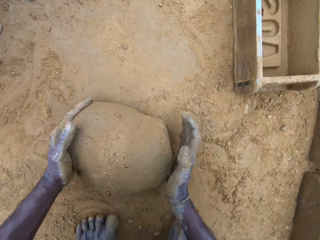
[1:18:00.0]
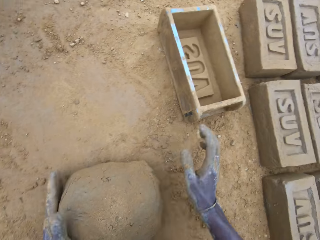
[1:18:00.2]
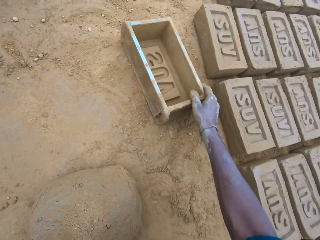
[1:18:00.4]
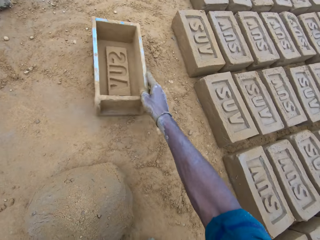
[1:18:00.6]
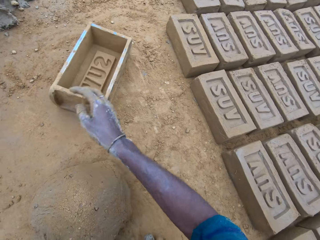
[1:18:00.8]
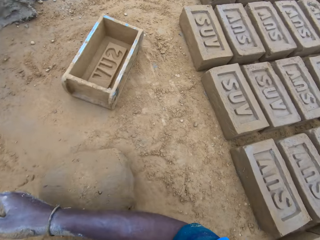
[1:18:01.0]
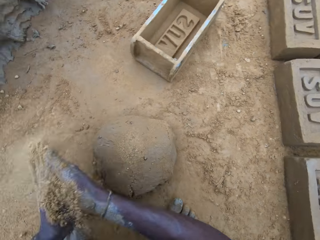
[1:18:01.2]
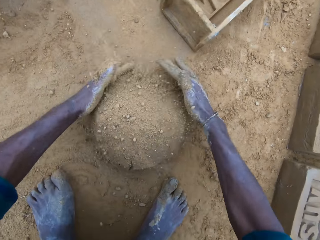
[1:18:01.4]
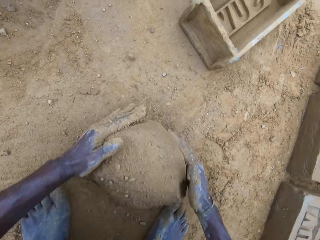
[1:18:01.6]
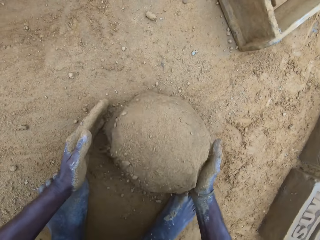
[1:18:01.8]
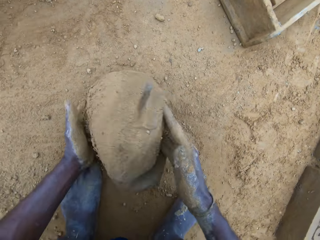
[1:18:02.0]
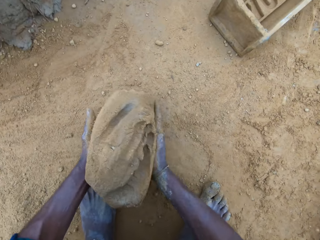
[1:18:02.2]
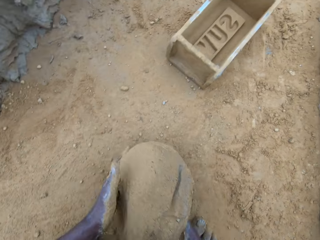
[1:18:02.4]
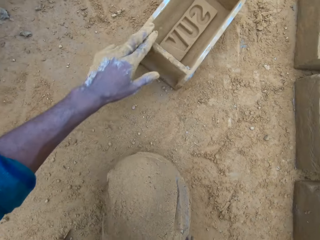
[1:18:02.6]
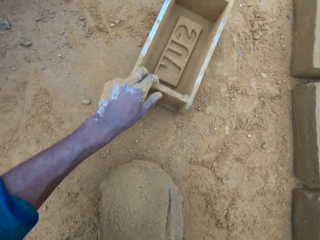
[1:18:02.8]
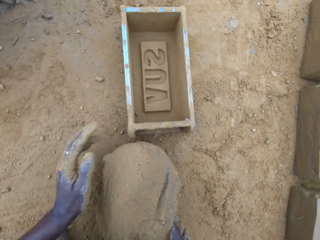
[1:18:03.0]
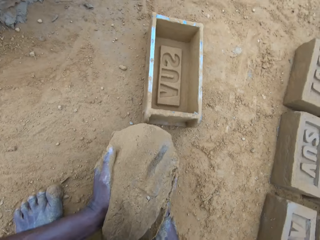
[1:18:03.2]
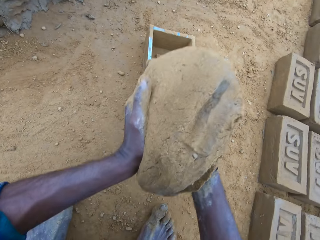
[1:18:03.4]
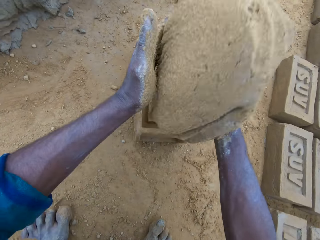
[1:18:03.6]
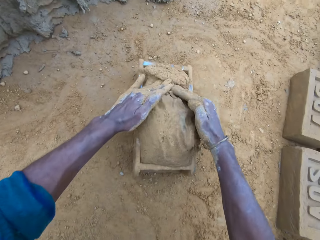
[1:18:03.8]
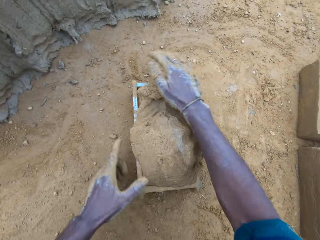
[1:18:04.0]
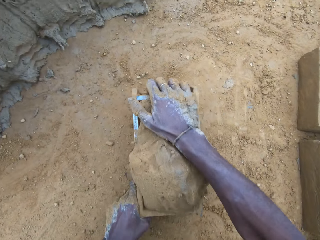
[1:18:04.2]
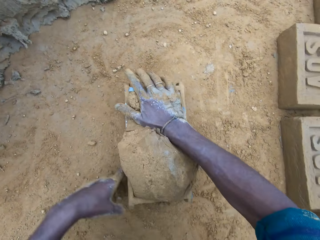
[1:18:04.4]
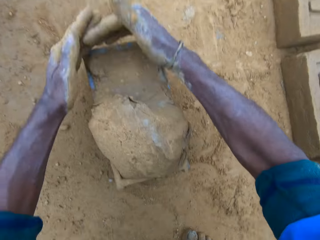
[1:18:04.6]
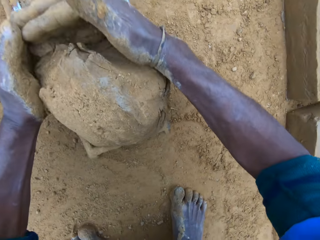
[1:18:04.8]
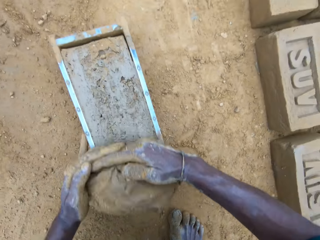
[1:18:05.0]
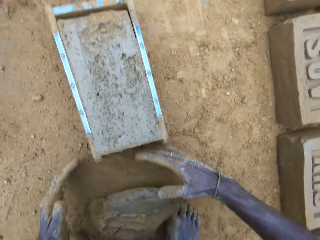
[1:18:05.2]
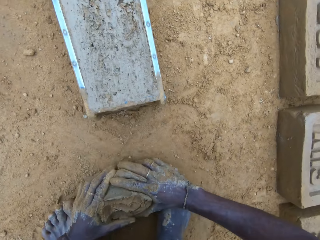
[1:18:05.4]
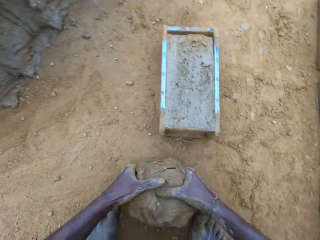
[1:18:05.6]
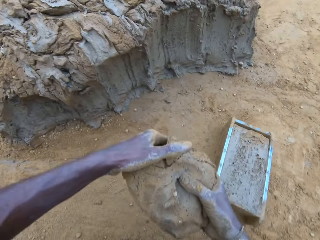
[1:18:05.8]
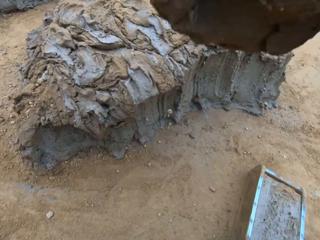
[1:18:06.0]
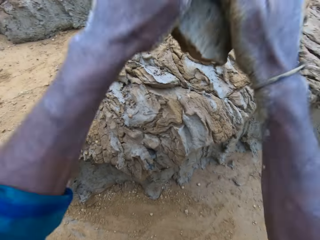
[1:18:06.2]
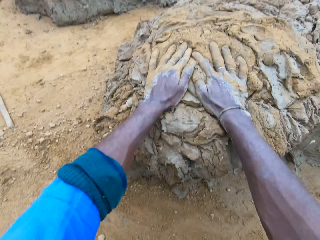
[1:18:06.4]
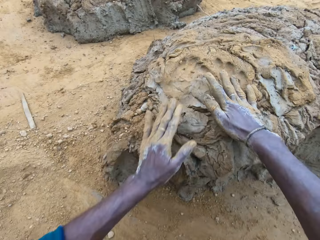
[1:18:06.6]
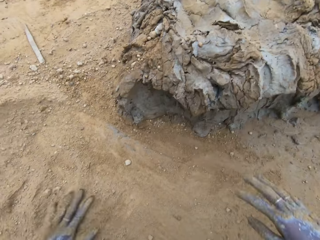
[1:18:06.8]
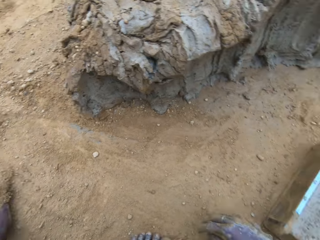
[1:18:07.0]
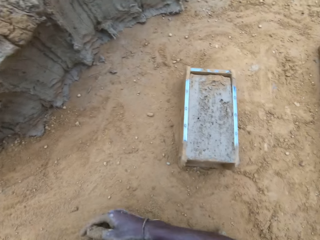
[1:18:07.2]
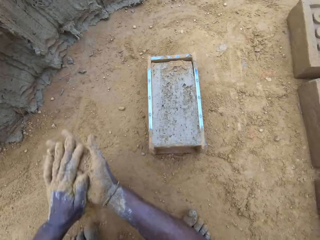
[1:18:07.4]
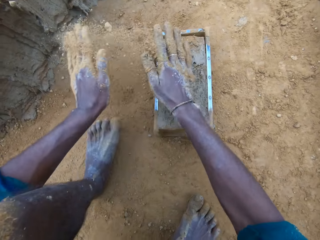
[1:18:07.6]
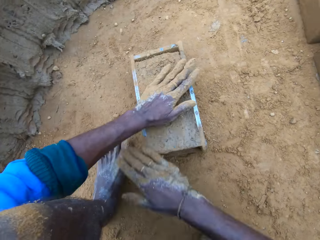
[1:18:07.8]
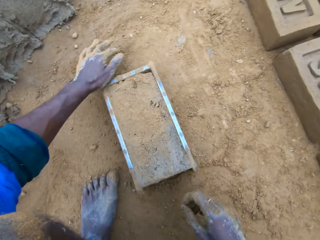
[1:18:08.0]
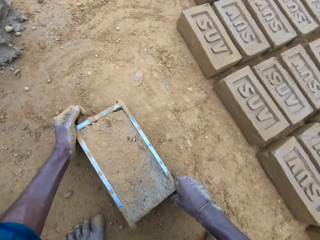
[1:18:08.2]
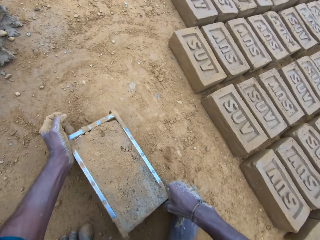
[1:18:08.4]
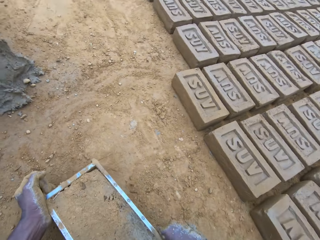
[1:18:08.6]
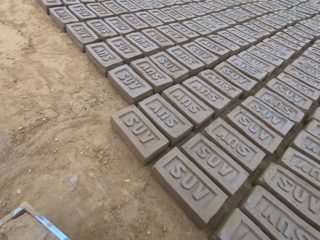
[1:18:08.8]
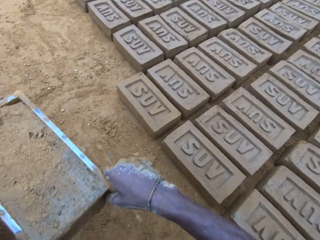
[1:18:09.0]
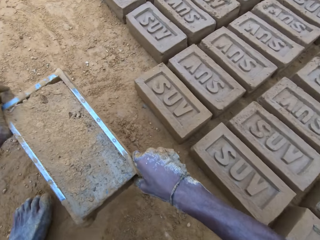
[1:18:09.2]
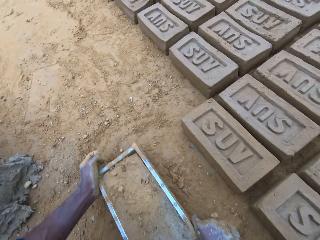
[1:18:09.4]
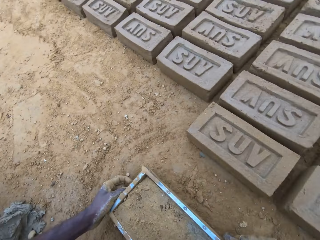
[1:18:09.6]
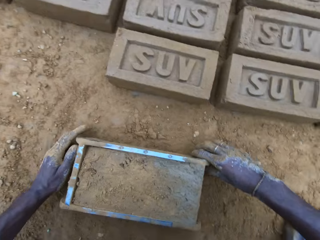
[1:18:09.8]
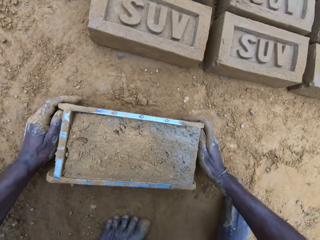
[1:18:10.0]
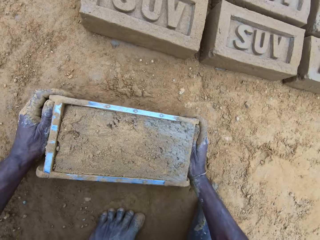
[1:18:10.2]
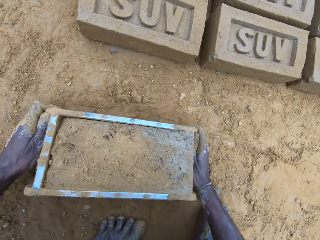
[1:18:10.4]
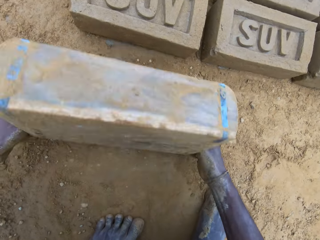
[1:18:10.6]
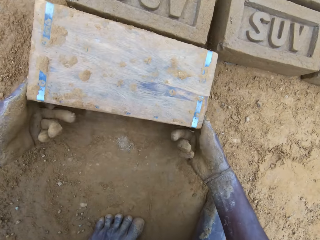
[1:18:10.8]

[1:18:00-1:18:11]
The camera wearer moves the brick mold on the ground. He pours sand on the clay mix on the ground. He carries the clay mix from the ground. He moves the brick mold on the ground. He holds the clay. He drops the clay mix in the brick mold. He levels up the brick mold with the clay mix with his hands. He presses the clay against the brick mold. He removes the excess clay. He carries the clay mix from the ground. He drops the clay mix in his hands on the clay mix on the ground. He pours sand on the clay mix in the brick mold. He moves the brick mold on the ground. He lifts the brick mold and puts down the brick mold.

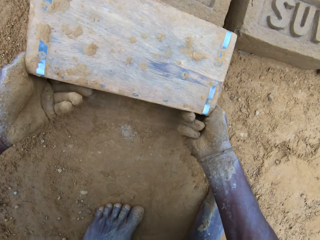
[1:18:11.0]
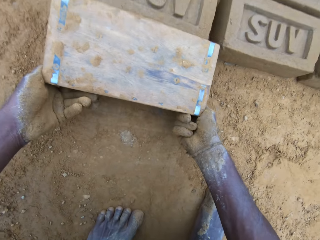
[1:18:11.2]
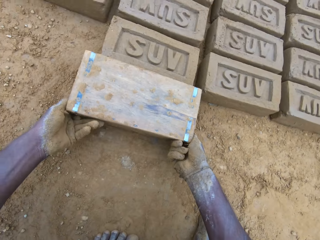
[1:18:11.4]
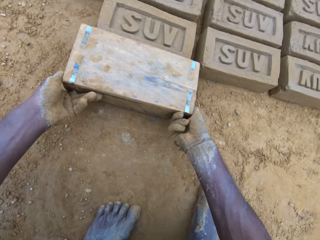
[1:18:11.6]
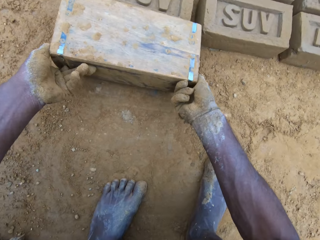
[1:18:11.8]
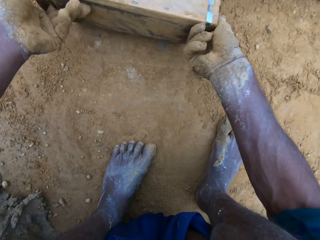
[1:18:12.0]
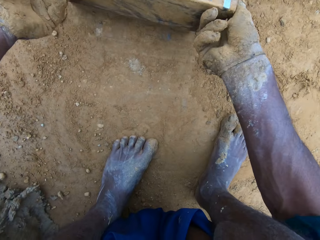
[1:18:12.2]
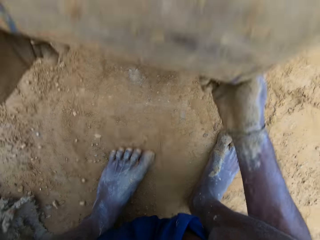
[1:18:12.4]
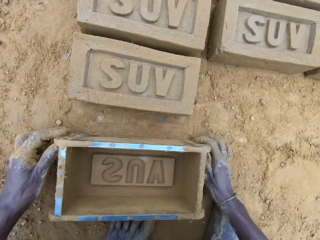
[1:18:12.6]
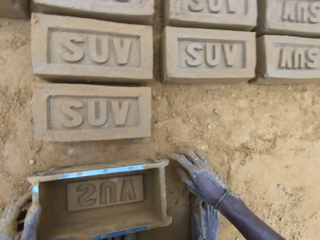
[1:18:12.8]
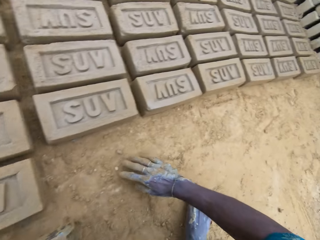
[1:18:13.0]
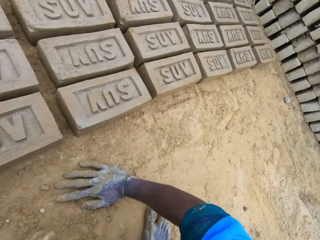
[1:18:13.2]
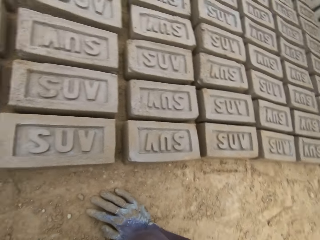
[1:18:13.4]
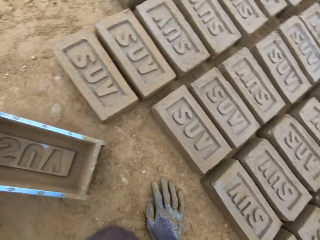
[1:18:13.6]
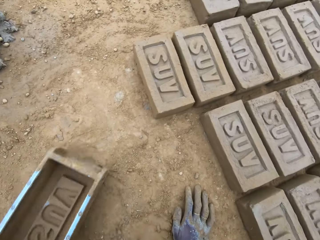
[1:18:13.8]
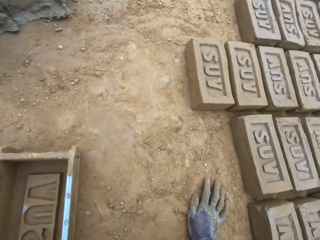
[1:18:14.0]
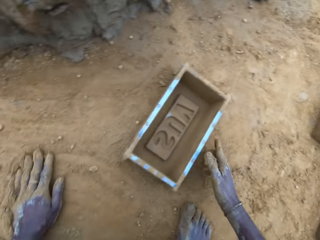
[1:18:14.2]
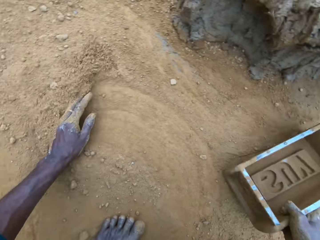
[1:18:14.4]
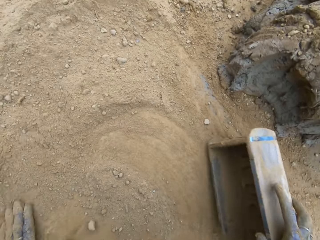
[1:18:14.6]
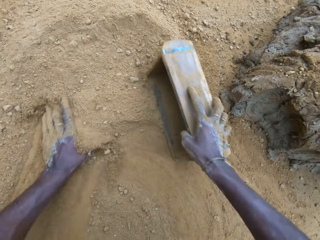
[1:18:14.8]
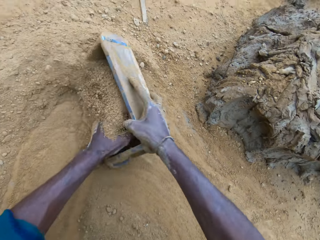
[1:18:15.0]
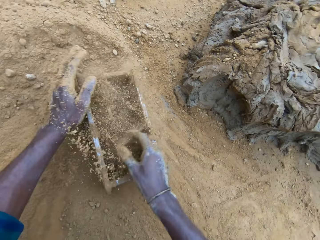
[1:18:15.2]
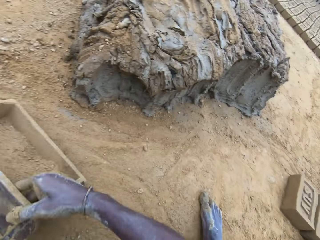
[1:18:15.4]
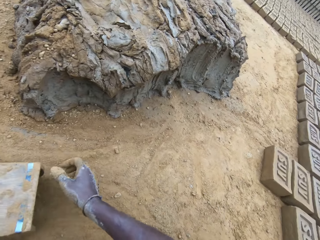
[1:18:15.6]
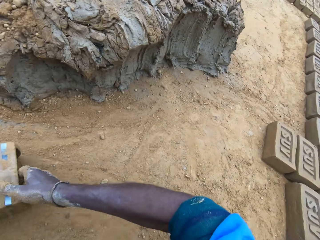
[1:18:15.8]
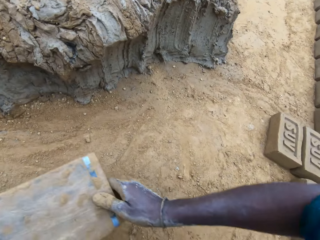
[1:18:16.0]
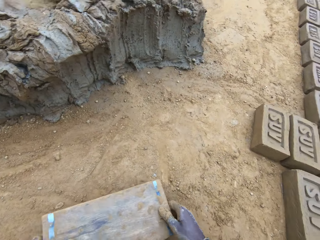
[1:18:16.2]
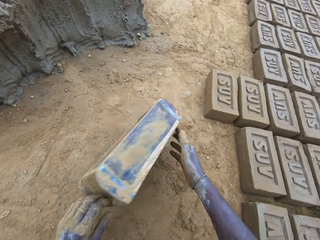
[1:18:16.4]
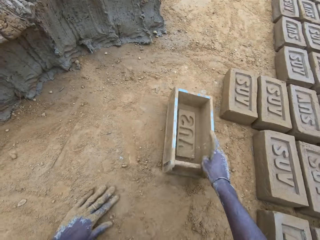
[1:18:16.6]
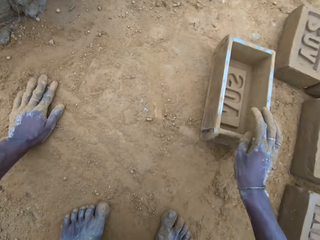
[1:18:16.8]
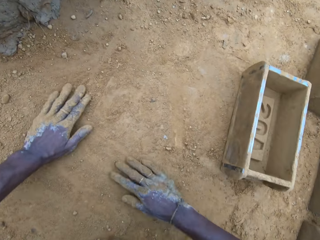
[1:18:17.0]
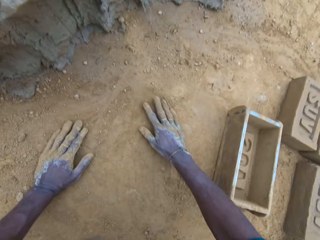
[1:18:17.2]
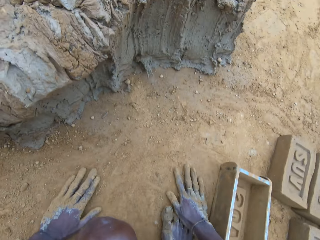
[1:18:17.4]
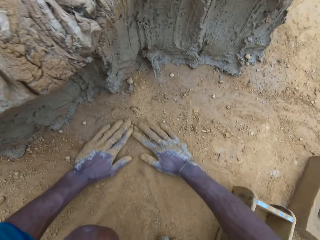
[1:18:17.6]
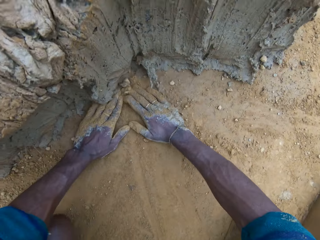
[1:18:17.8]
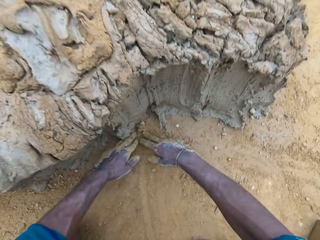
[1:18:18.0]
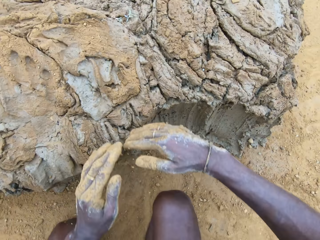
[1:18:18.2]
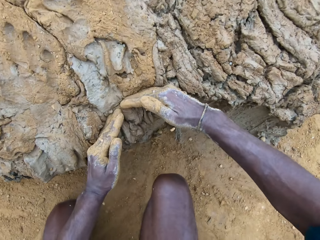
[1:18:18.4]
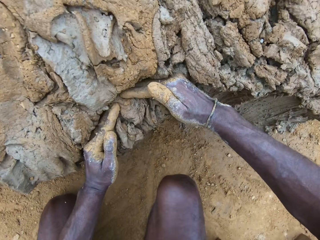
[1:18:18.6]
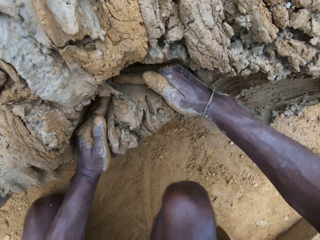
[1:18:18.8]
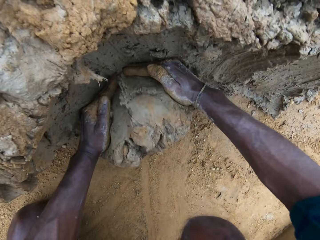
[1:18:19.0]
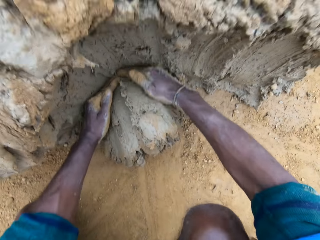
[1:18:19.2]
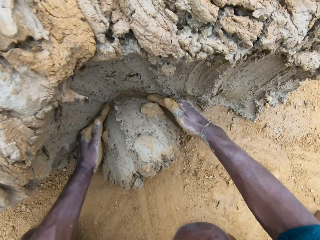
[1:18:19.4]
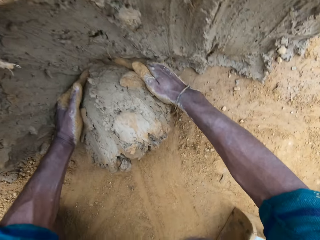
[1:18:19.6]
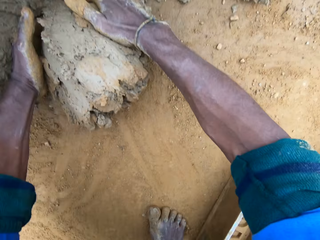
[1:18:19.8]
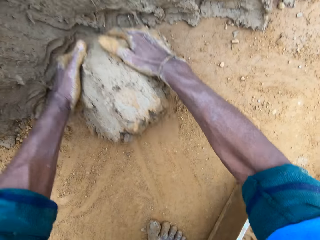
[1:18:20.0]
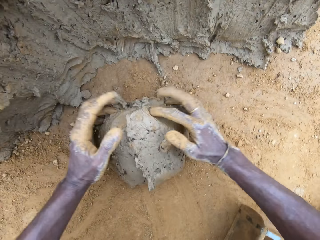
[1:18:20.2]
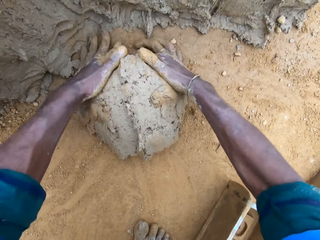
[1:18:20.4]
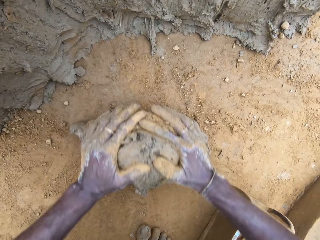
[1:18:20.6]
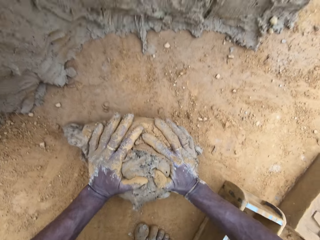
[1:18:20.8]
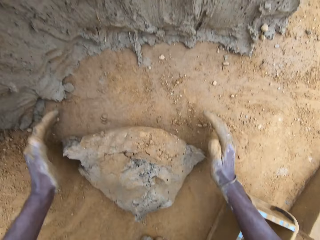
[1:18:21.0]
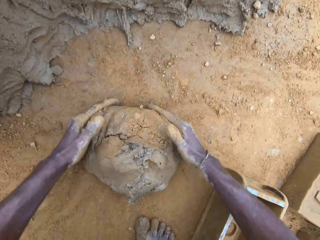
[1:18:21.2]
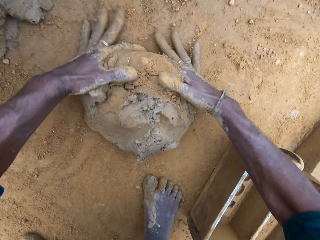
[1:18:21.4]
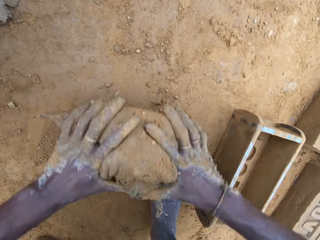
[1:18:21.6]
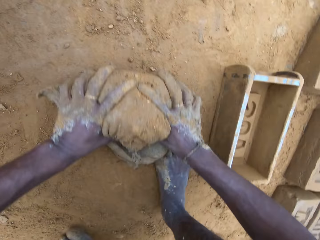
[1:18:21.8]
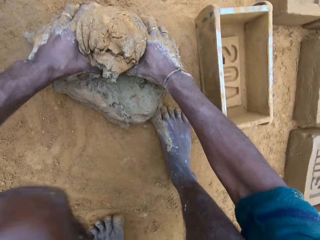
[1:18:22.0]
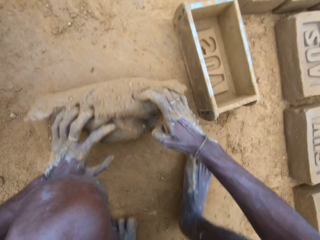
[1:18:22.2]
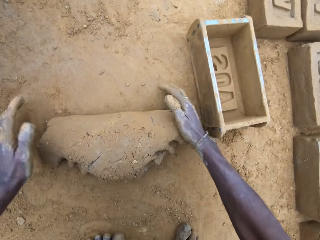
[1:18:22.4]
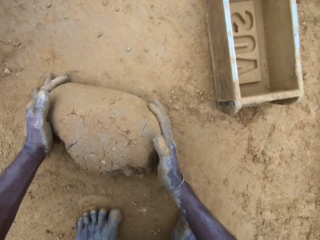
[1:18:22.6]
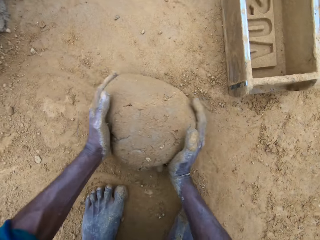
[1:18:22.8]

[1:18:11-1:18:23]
The camera wearer removes the brick mold from the molded brick. He turns the brick mold upside down. He drops the brick mold on the ground. He moves the brick mold on the ground. He swipes his left hand on the ground. He pours sand into the brick mold. He scoops sand with the brick mold. He pours out sand from the brick mold. He turns the brick mold upside down. He drops the brick mold on the ground. He swipes his hands on the ground. He takes out part of the clay mix on the ground. He rolls the clay mix on the ground.
